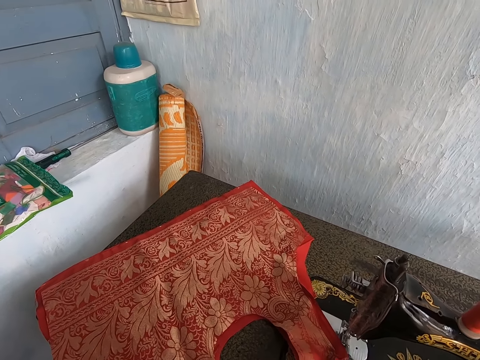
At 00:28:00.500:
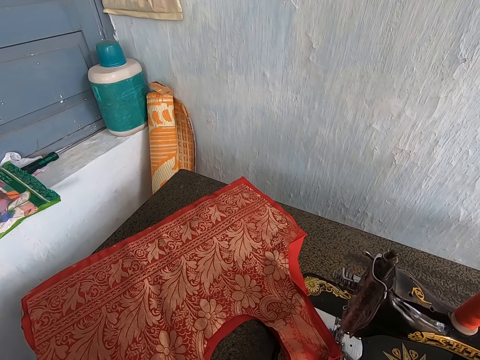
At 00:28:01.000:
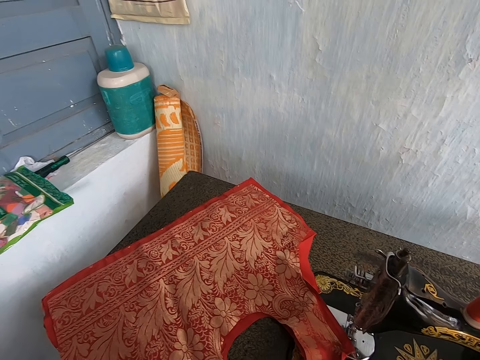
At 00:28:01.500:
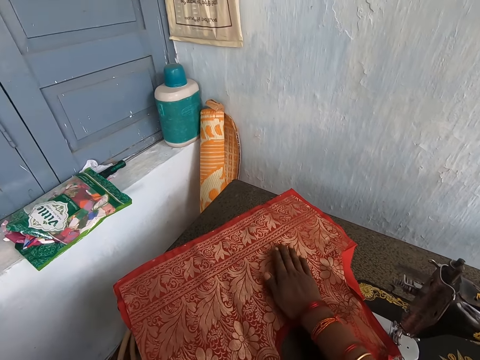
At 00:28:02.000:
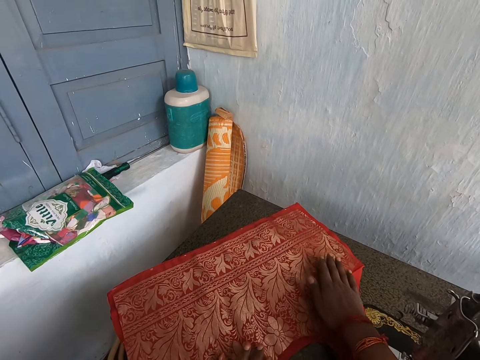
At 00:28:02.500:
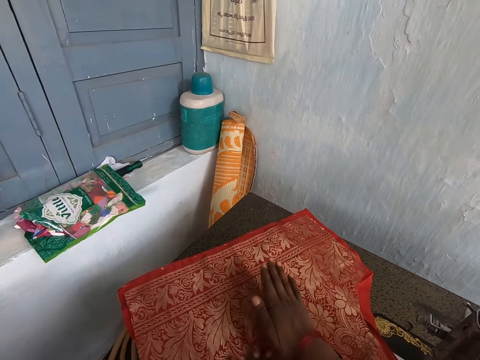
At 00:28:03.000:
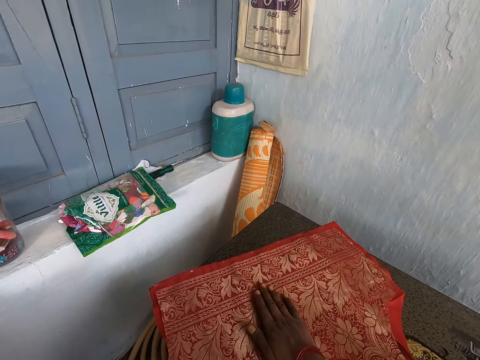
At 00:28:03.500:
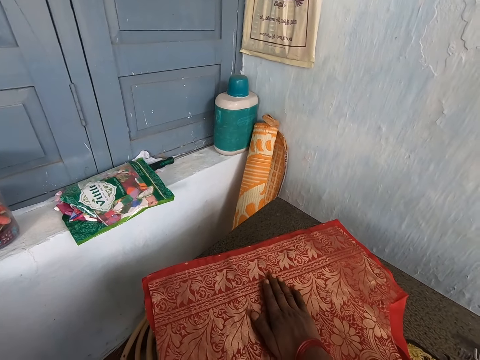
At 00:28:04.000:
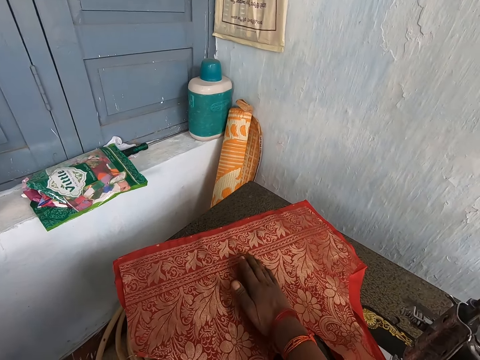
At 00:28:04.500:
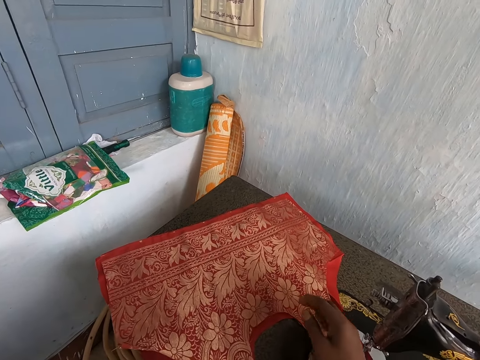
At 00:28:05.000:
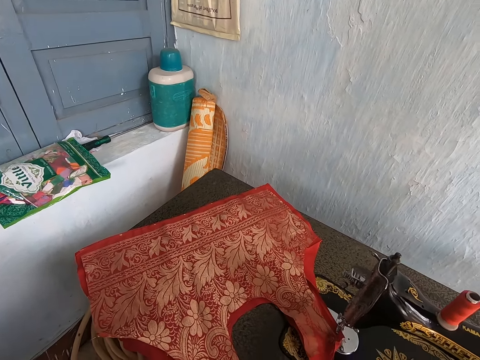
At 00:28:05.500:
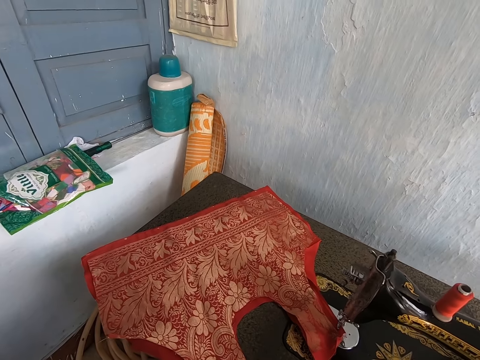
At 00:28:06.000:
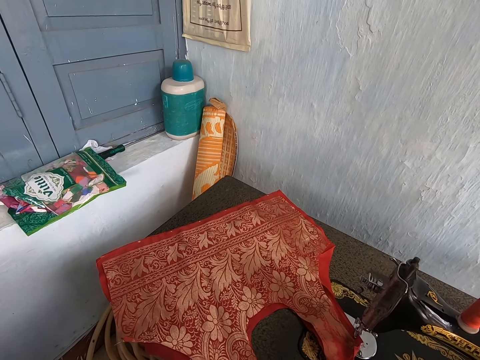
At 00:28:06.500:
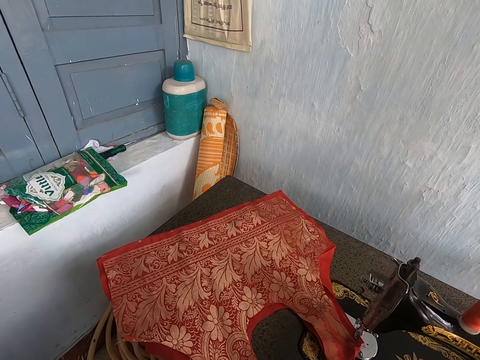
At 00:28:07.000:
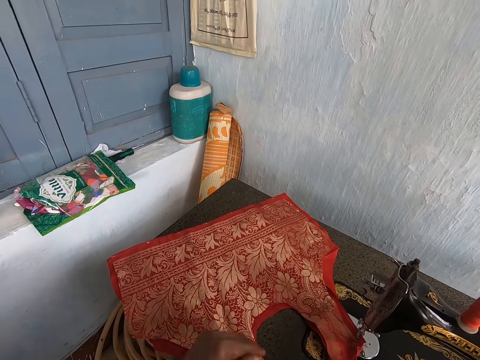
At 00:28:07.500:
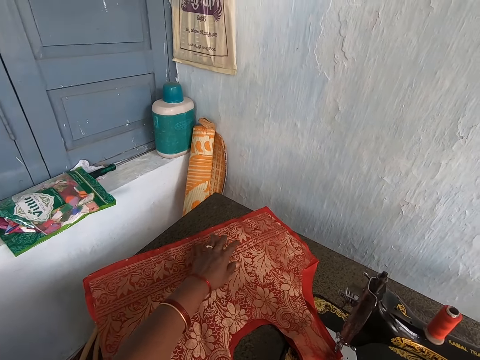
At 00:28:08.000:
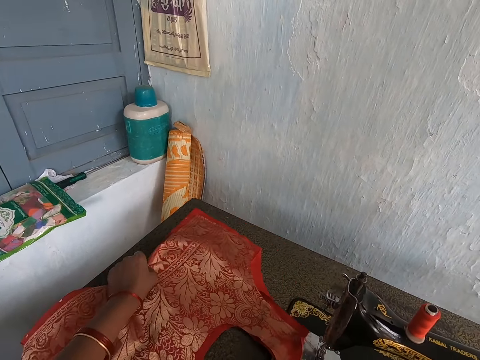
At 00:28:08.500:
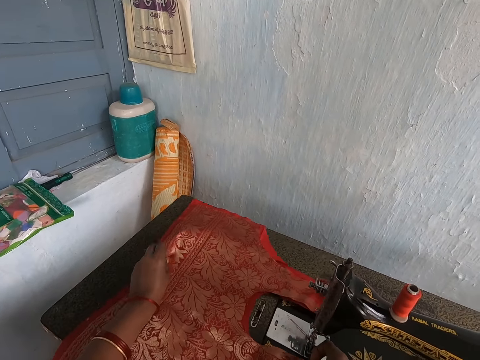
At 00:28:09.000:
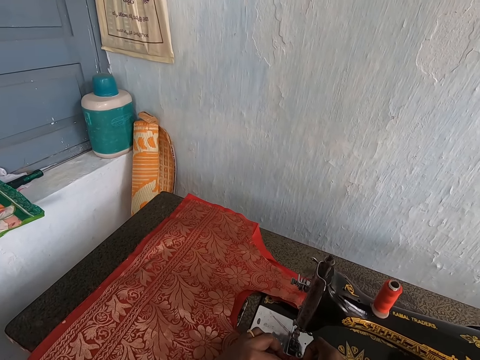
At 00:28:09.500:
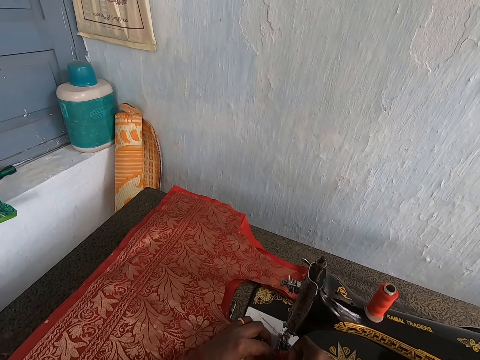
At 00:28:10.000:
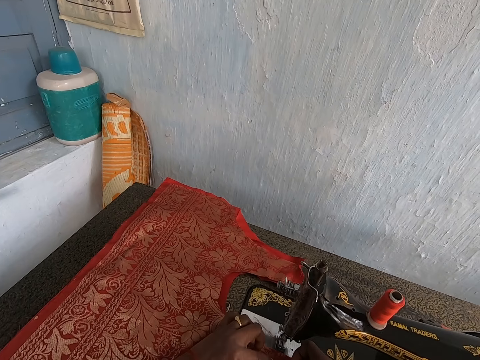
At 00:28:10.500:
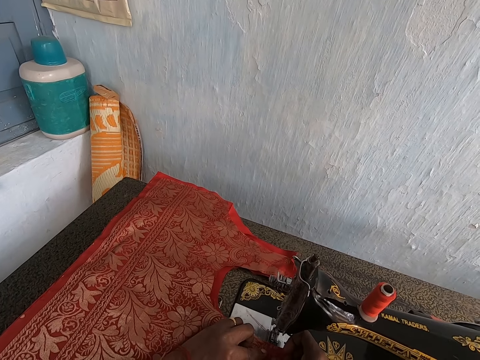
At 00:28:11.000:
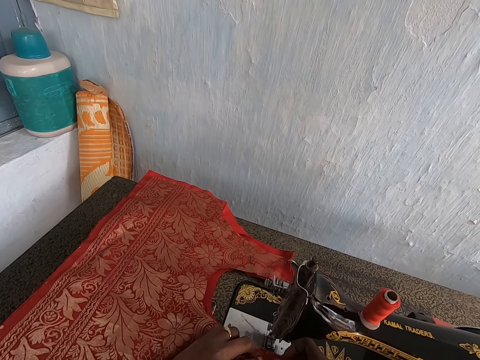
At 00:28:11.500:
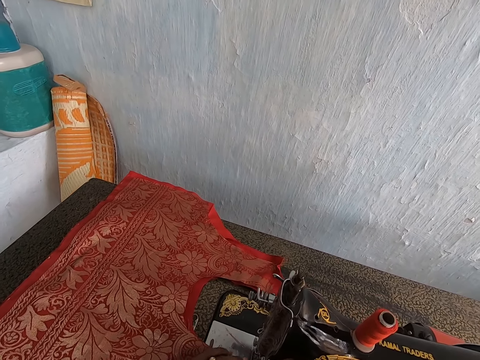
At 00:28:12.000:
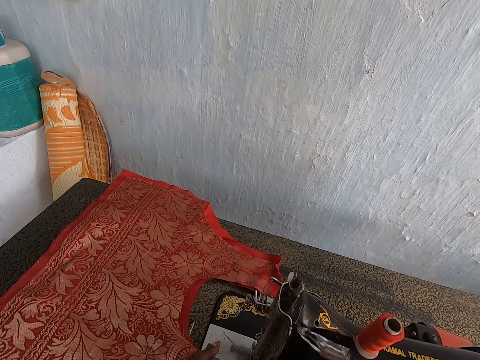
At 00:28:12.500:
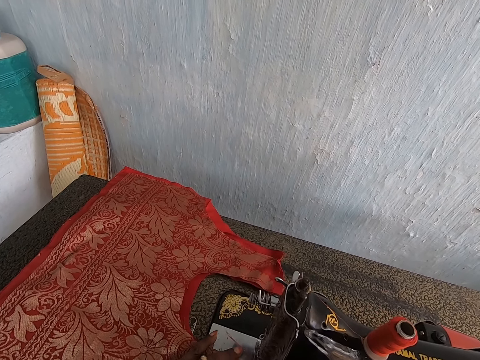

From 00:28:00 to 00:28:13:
The camera wearer puts the fabric on the sewing machine.

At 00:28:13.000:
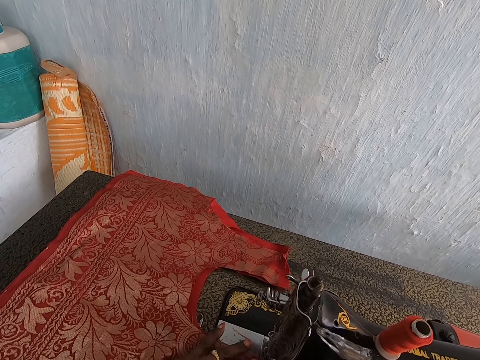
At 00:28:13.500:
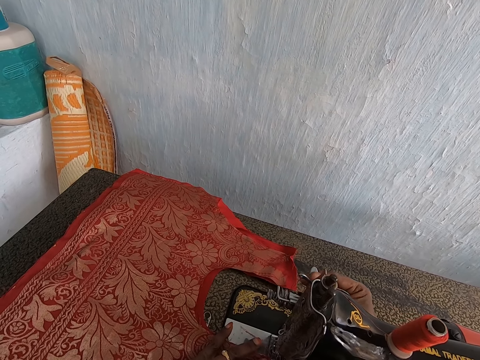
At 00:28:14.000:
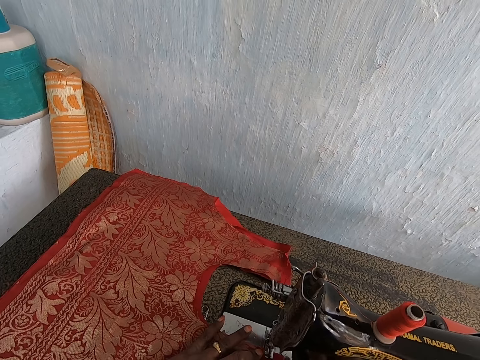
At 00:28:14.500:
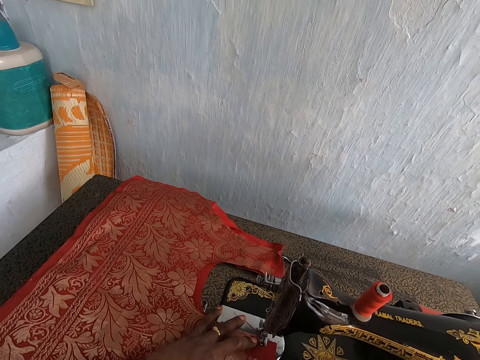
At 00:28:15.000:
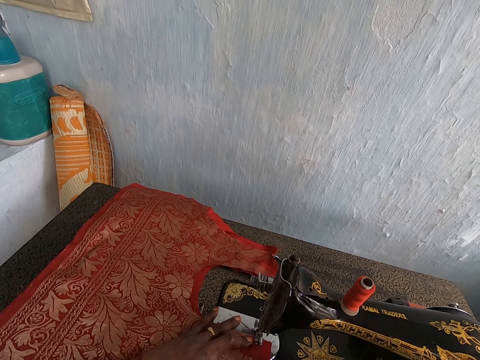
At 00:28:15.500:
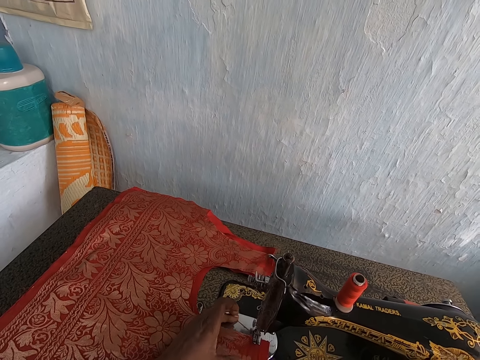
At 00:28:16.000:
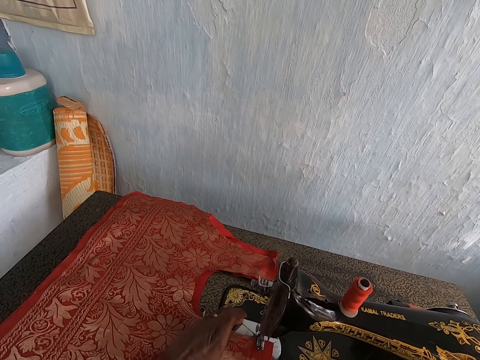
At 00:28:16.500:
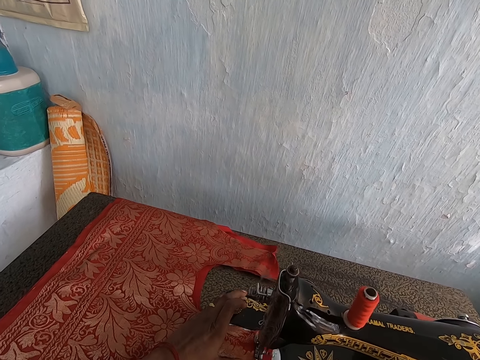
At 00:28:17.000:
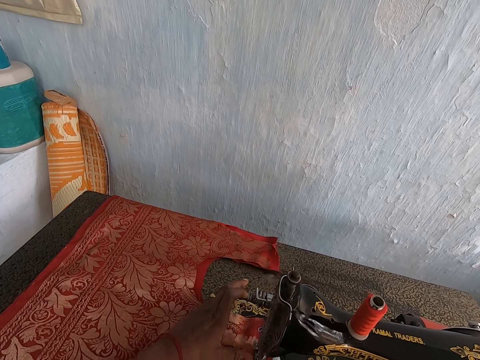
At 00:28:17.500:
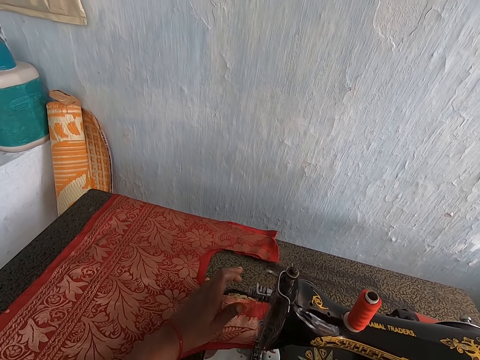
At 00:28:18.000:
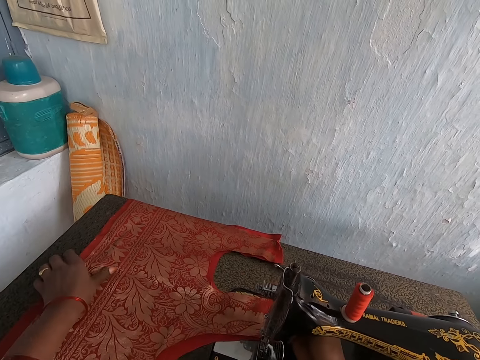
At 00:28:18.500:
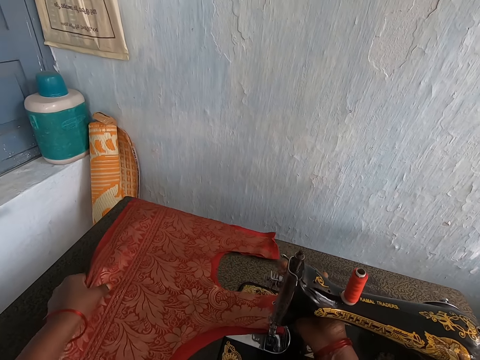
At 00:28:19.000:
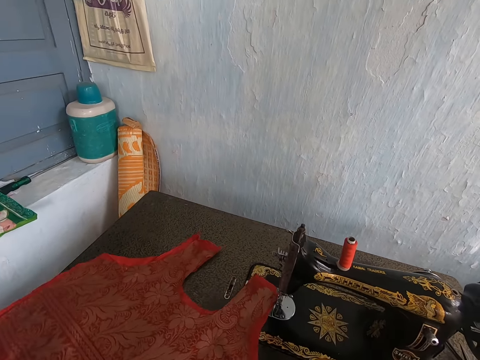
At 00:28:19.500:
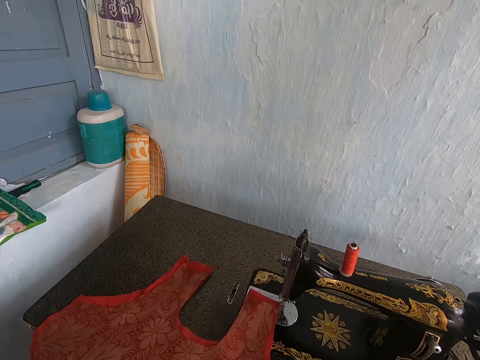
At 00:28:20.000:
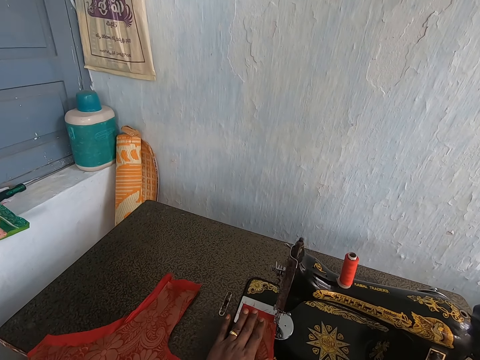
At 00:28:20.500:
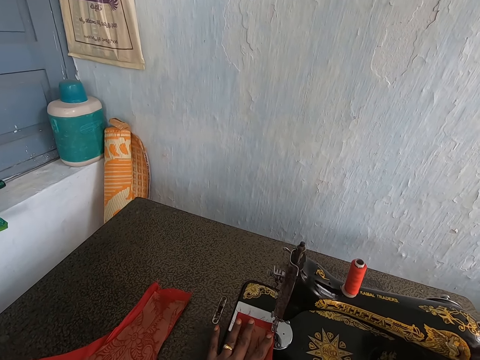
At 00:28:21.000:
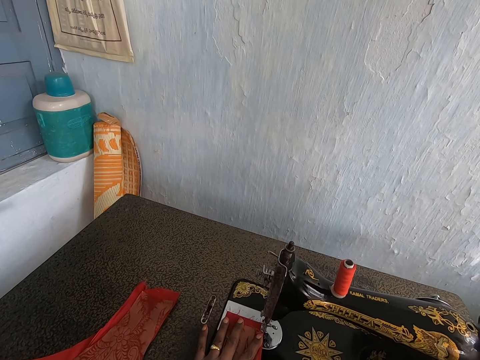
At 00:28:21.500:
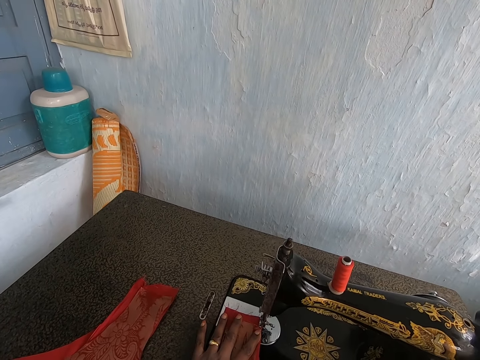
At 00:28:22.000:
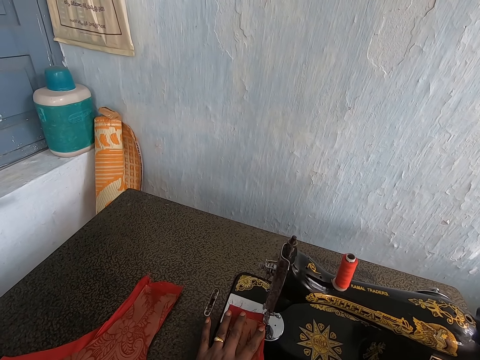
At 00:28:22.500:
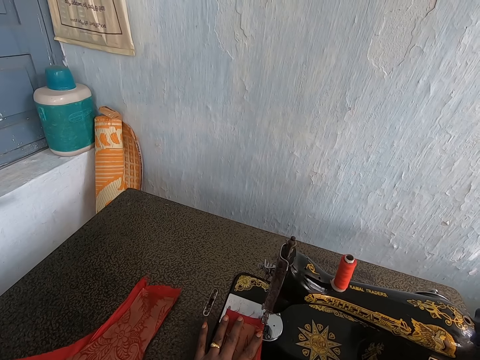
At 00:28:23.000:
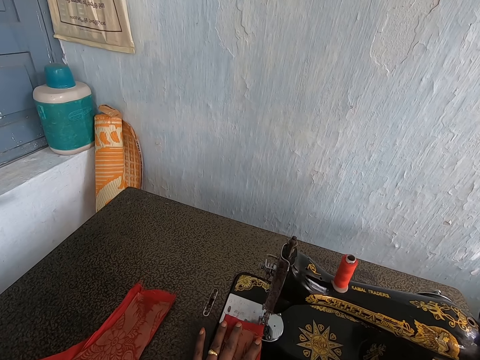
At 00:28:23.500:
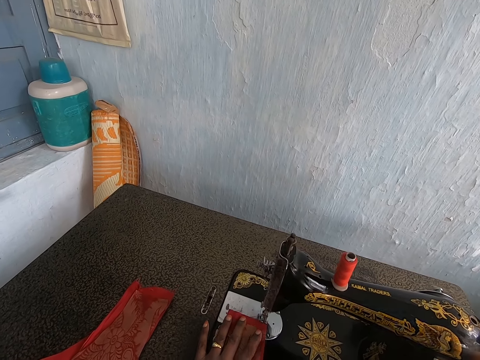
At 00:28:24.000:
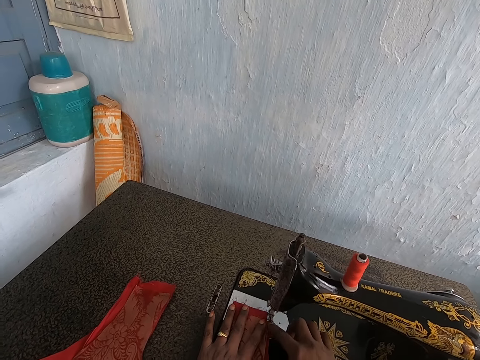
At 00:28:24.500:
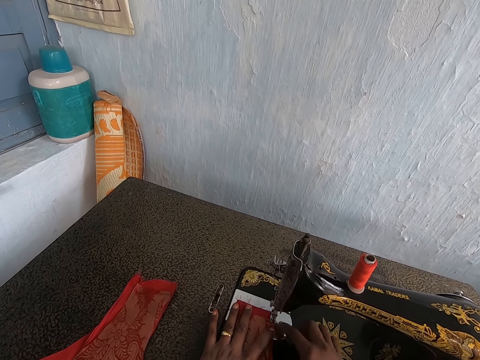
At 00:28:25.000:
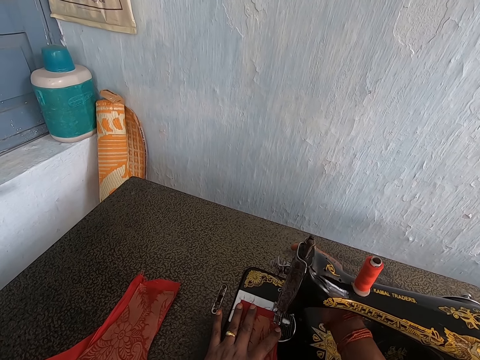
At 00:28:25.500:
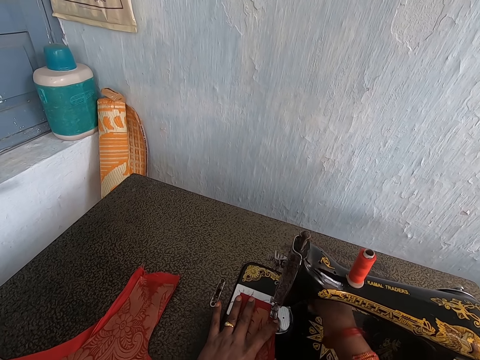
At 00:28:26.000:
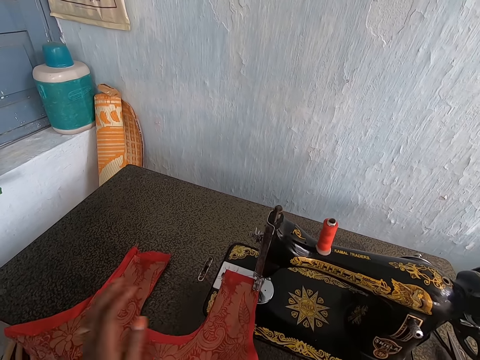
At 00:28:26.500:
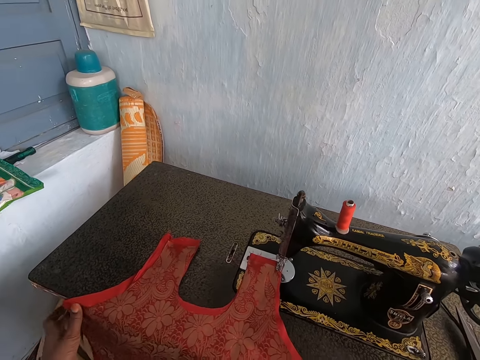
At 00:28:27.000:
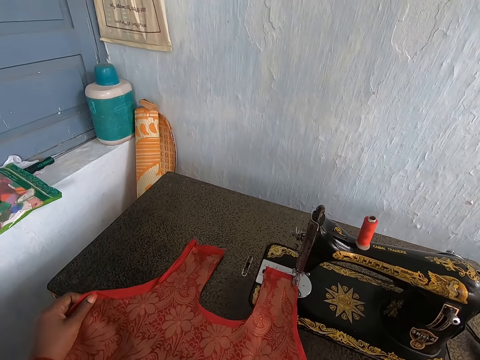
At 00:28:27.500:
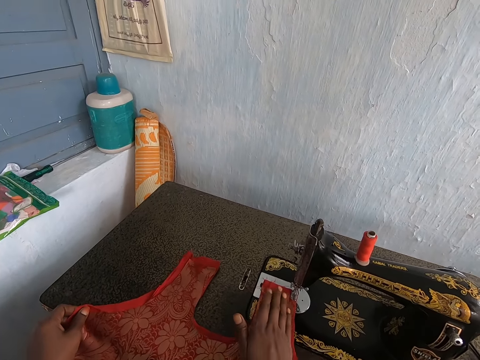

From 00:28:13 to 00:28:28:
The camera wearer pulls down the sewing machine foot lever with her right hand. She turns on the sewing machine. She sews the cloth with the sewing machine. She raises the sewing machine foot lever with her right hand and adjusts the cloth on the sewing machine with her hands. She pulls down the sewing machine foot lever with her right hand. She turns off the sewing machine.
